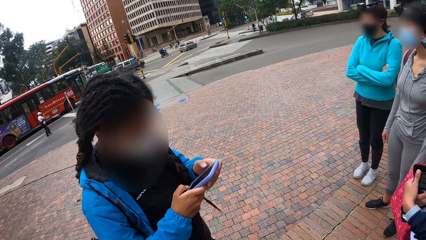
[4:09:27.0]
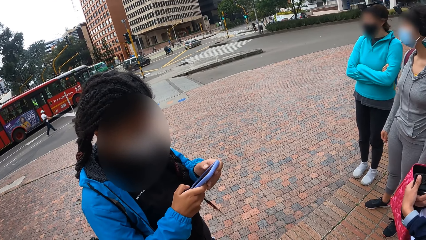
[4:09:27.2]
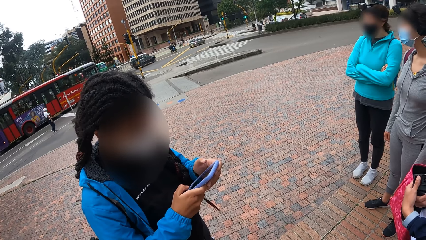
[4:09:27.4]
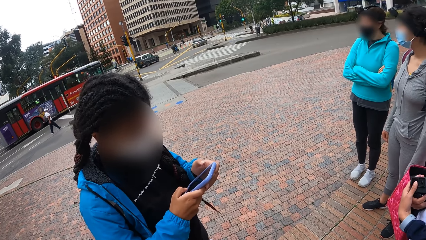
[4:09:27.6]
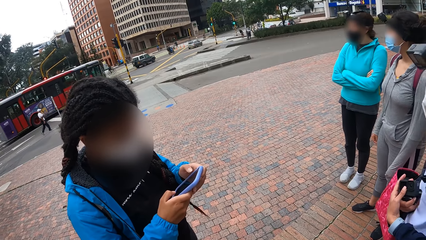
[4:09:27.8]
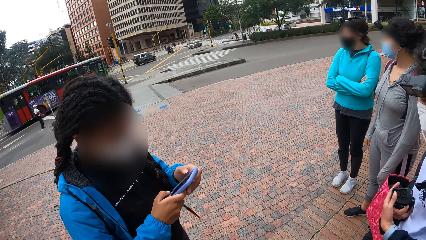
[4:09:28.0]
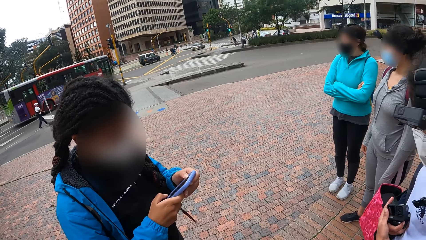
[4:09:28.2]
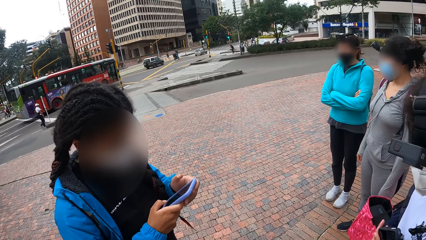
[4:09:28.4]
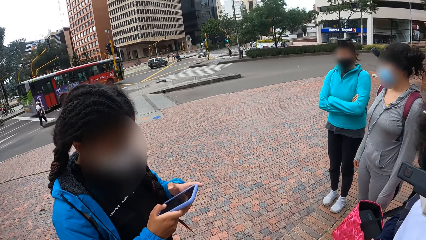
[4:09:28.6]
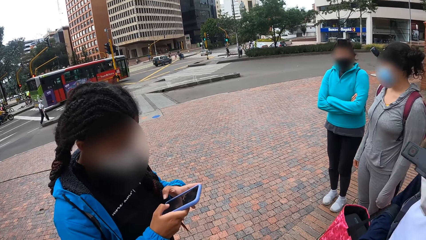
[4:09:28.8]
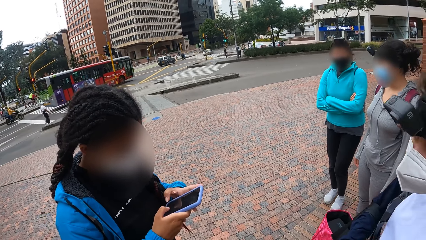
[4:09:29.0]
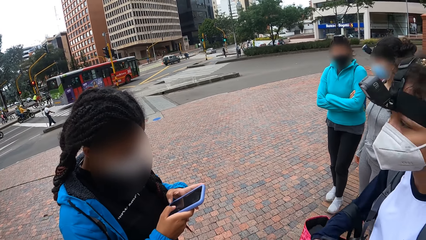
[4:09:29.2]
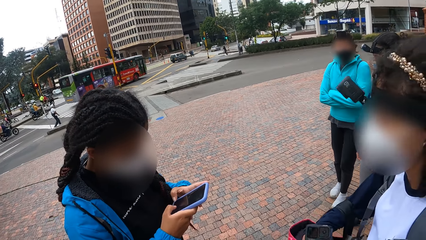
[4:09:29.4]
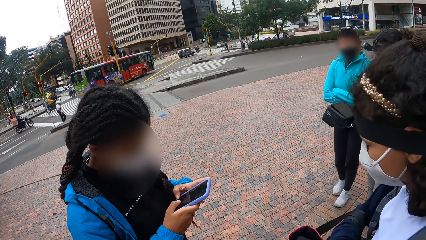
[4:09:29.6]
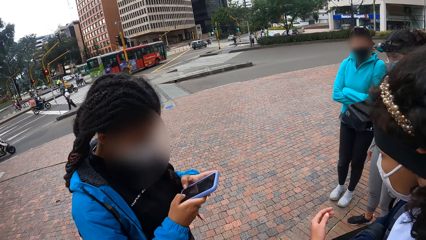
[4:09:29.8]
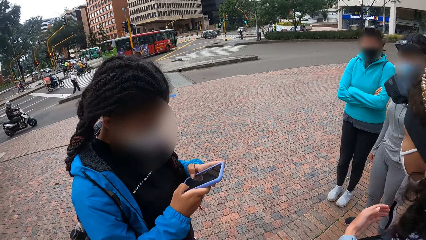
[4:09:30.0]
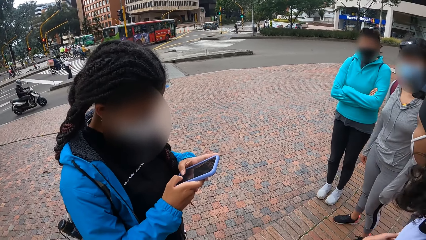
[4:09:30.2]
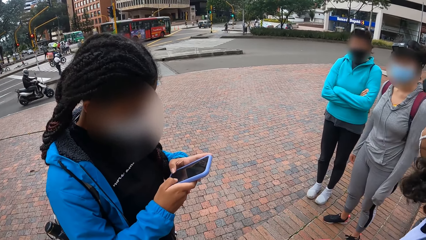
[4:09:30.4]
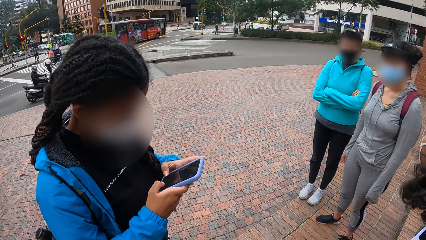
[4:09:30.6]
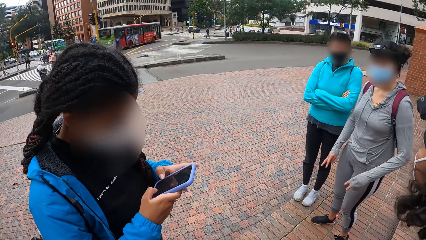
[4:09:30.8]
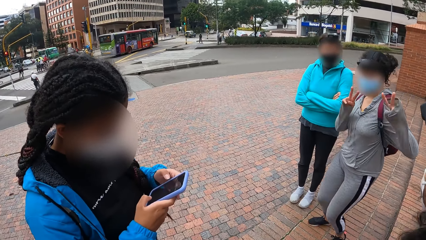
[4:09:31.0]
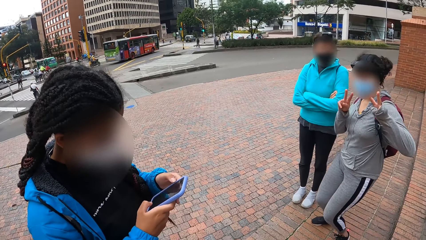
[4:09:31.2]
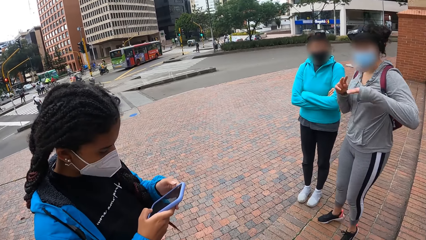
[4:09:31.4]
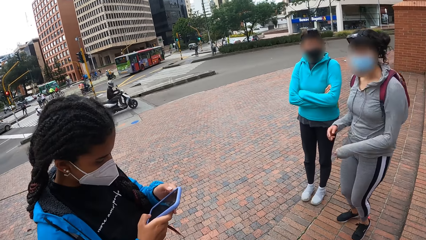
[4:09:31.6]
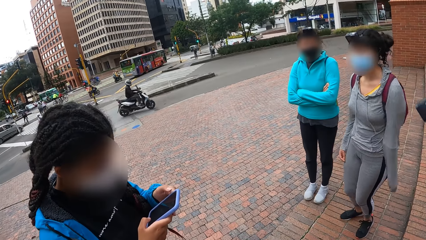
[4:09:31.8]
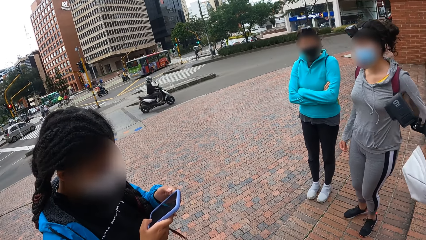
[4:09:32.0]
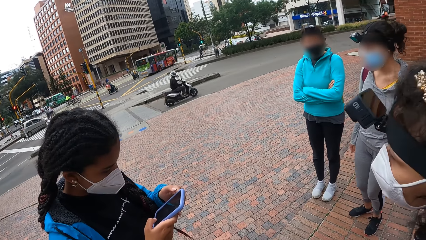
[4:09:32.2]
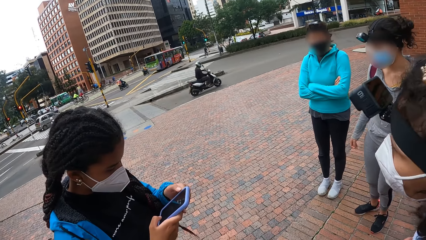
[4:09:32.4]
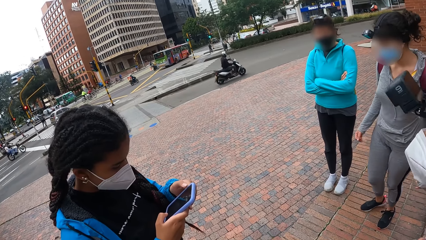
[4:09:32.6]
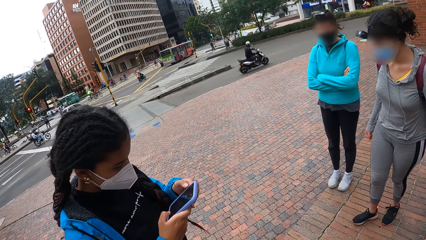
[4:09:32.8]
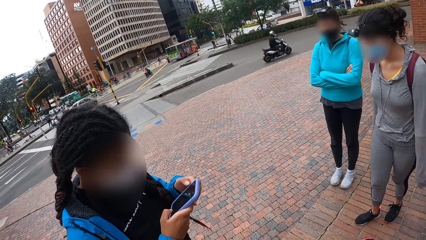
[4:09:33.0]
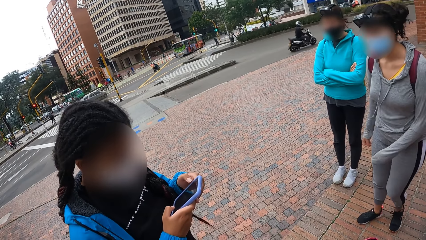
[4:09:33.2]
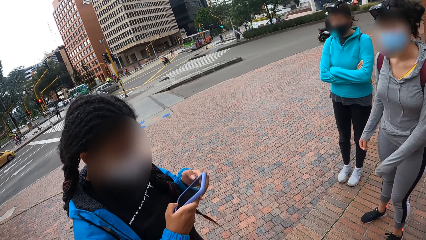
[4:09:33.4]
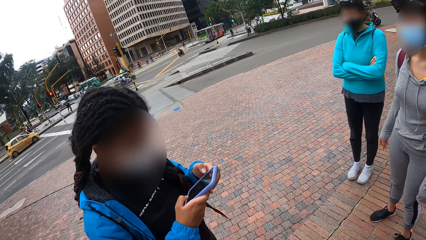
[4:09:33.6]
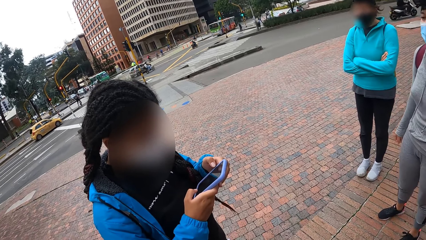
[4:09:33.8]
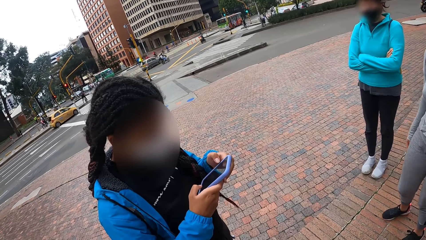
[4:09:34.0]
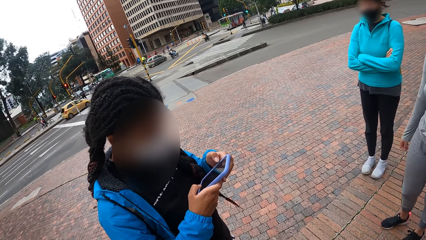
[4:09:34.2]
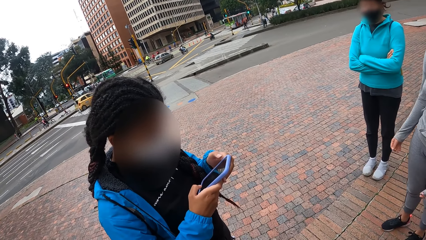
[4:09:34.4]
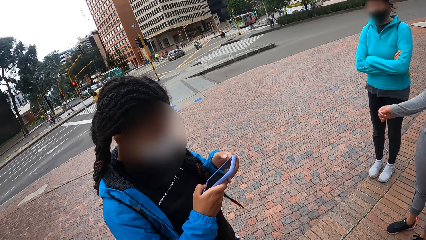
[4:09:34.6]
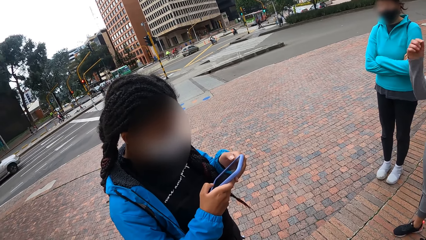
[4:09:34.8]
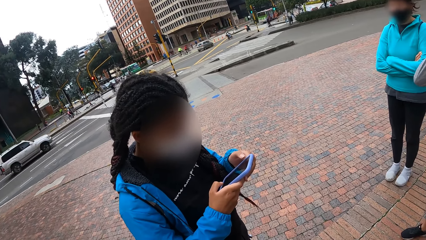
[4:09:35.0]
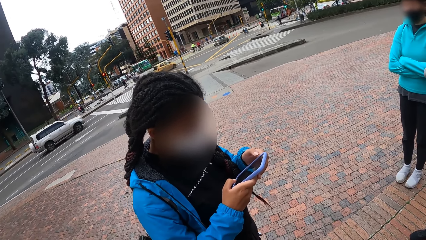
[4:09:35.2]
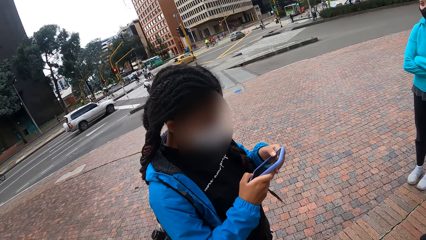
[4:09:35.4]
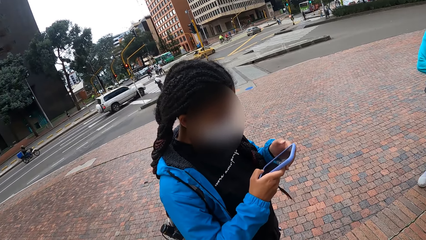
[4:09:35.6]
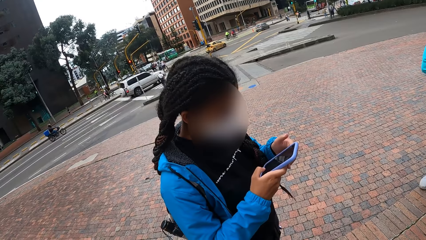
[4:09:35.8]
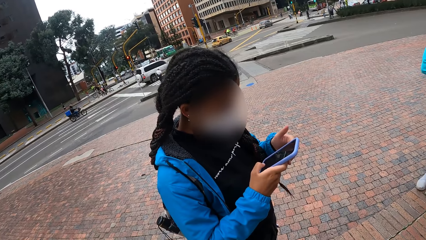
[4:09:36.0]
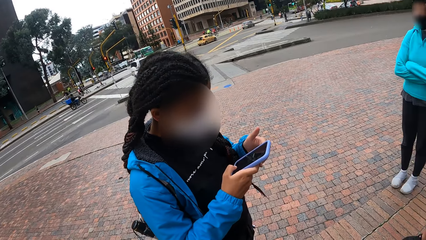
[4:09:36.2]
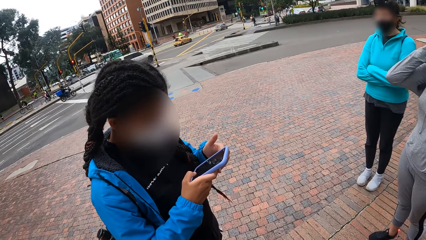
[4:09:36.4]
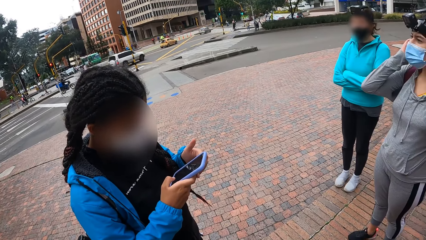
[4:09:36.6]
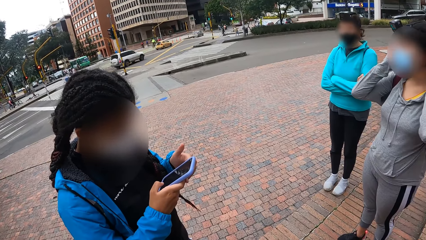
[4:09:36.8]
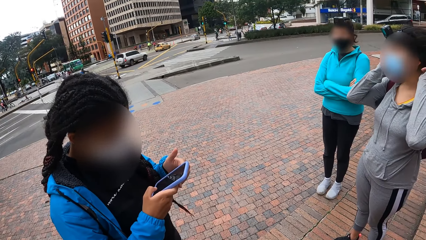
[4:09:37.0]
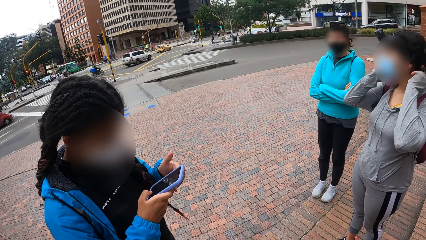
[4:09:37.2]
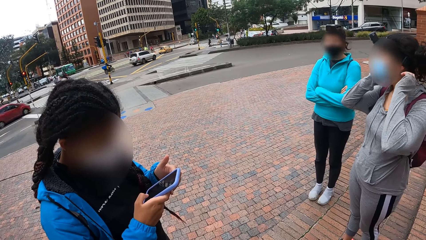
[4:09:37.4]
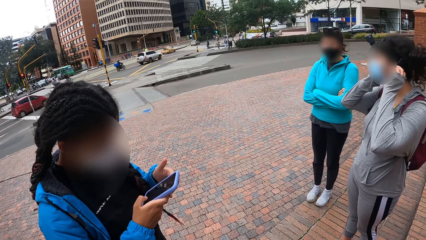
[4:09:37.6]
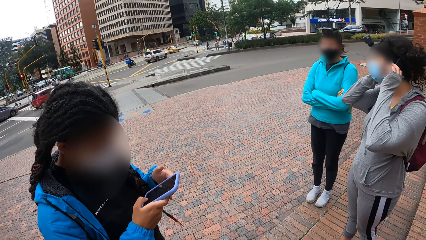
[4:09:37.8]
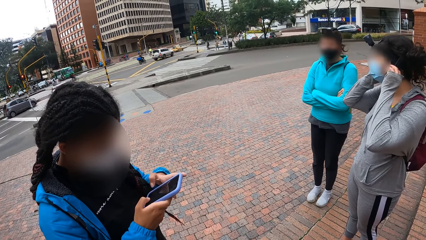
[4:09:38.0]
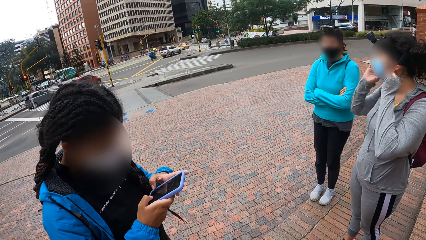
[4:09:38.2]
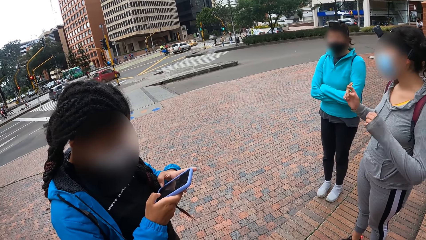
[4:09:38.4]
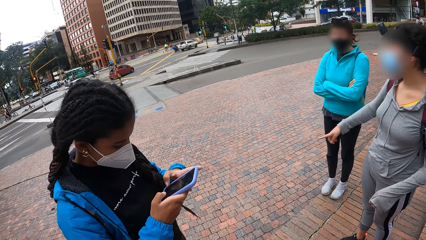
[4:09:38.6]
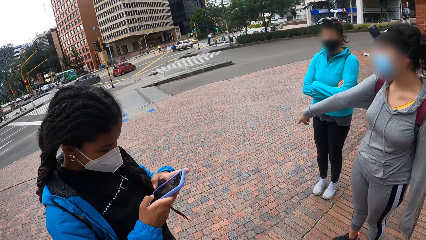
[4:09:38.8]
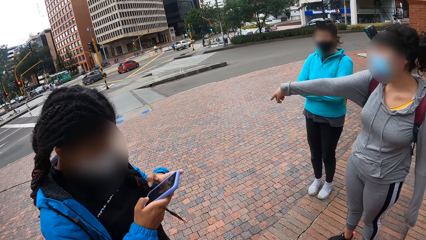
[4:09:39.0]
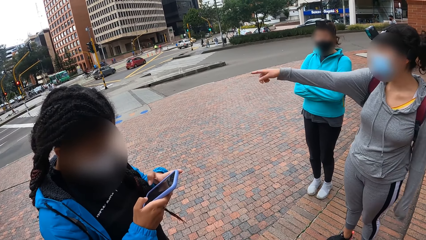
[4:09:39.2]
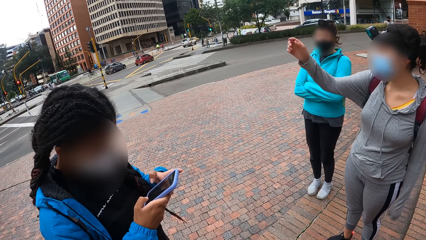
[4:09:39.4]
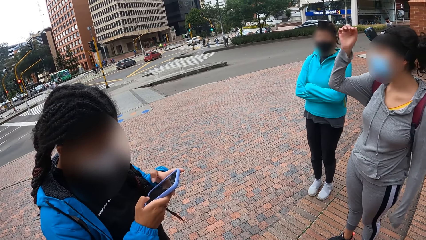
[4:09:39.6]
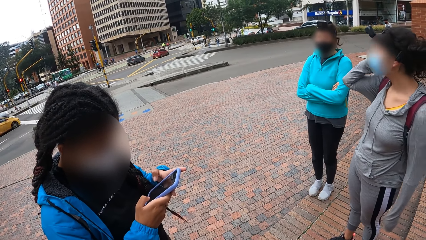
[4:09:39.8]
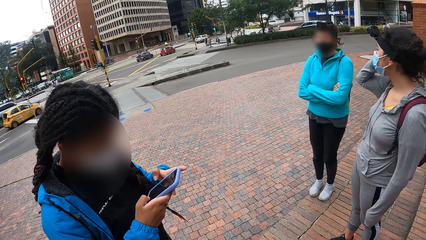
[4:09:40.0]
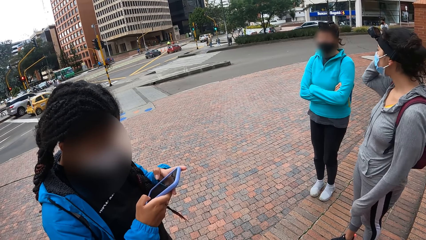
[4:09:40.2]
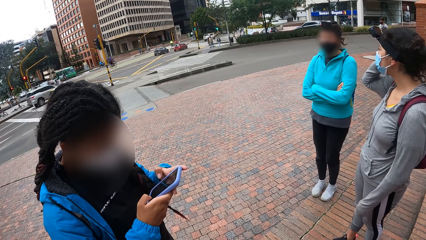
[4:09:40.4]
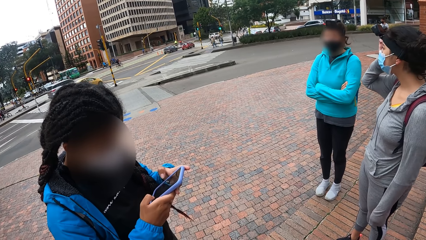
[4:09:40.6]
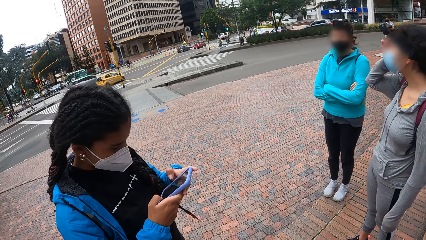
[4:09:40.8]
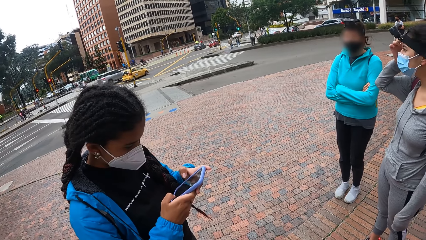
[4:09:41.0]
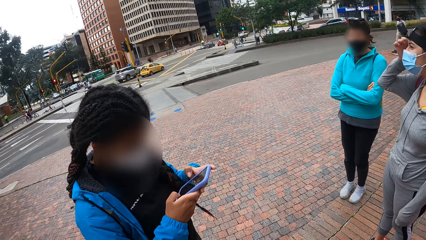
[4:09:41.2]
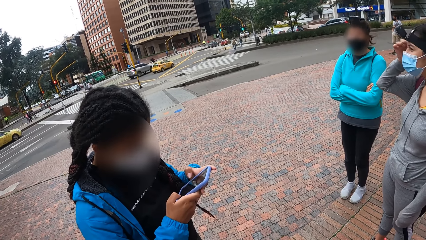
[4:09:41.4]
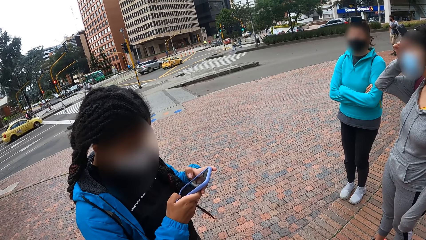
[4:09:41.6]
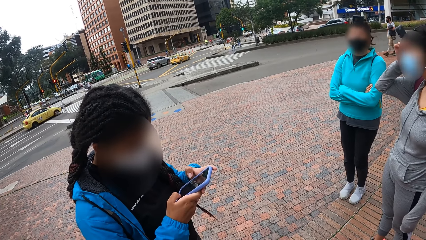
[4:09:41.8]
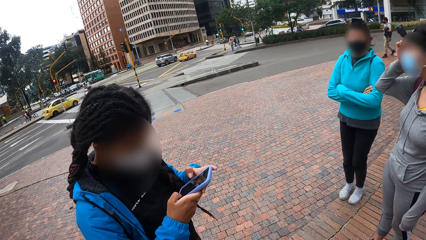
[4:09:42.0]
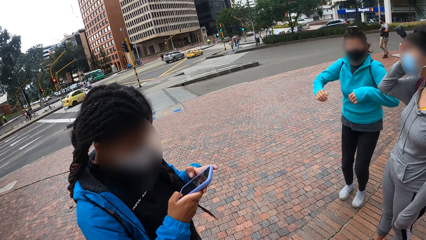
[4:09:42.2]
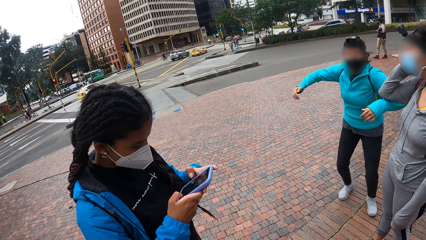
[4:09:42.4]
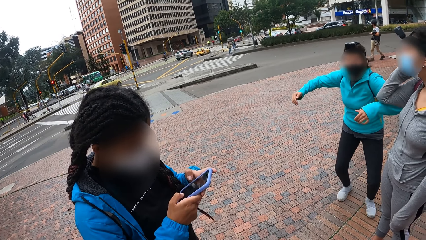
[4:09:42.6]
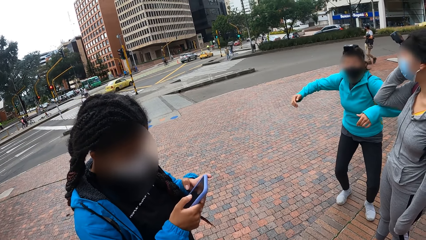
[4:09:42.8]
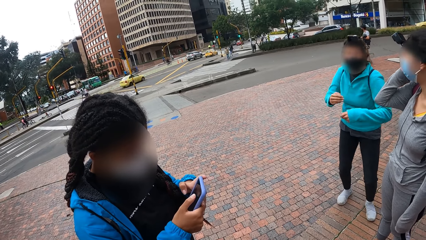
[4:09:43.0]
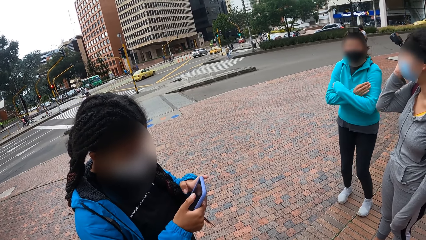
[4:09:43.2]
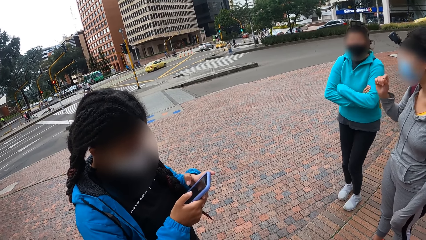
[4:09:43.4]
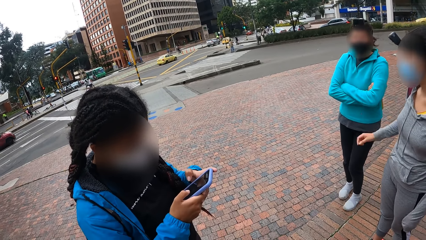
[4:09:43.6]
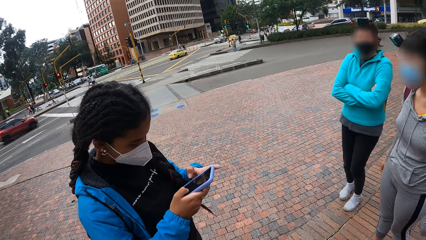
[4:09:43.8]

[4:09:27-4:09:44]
The woman makes a sign with her hands.
